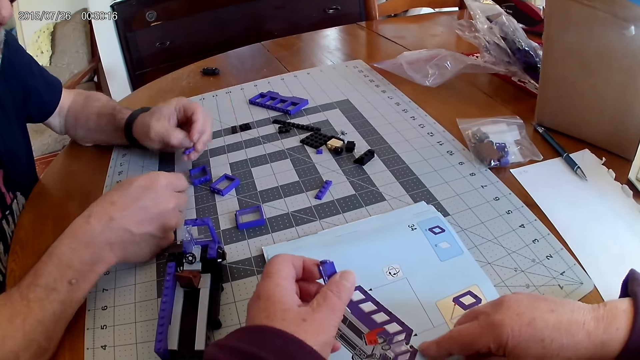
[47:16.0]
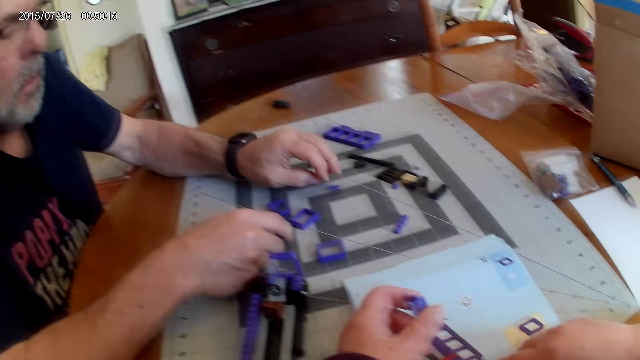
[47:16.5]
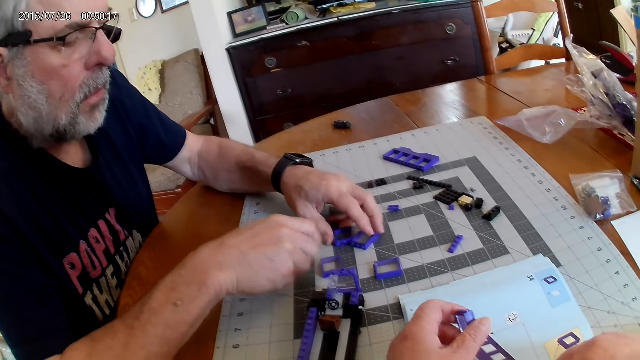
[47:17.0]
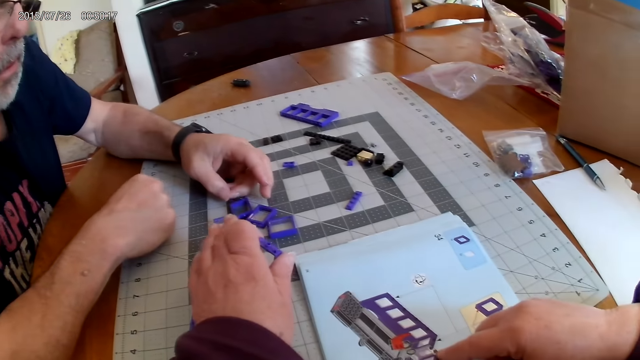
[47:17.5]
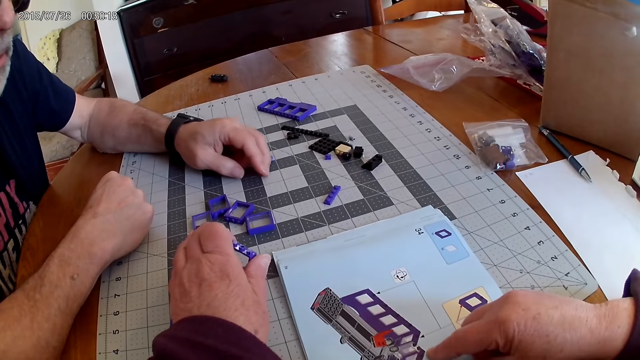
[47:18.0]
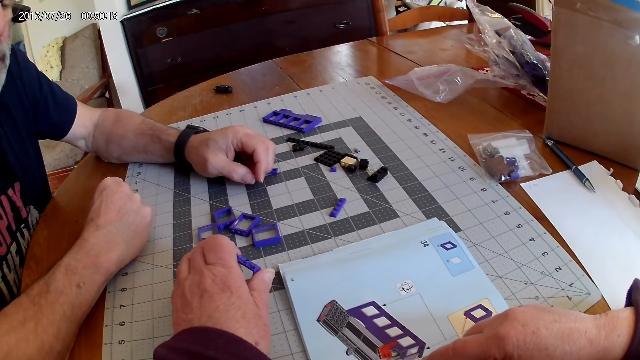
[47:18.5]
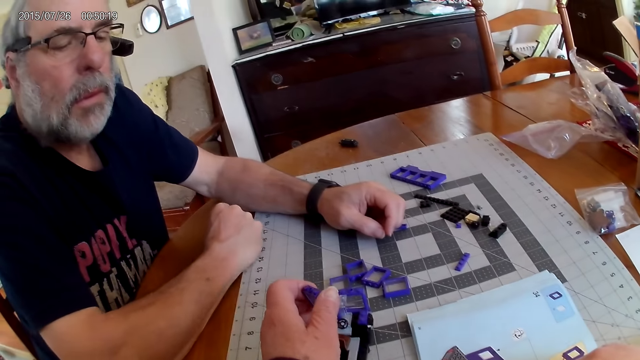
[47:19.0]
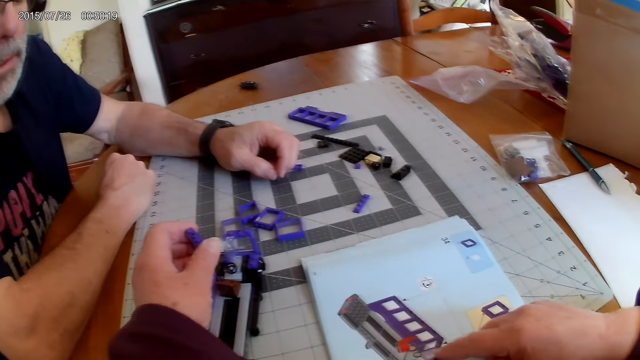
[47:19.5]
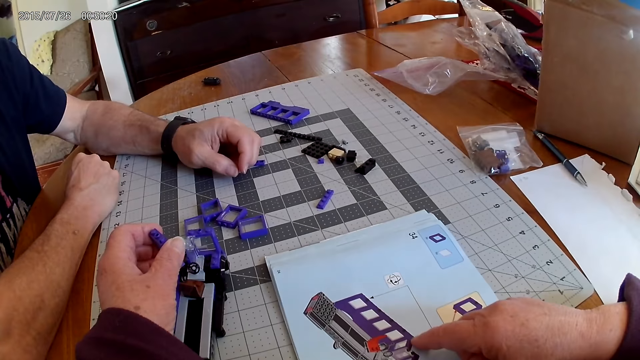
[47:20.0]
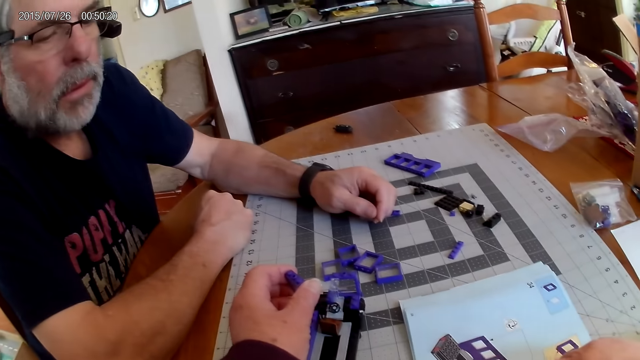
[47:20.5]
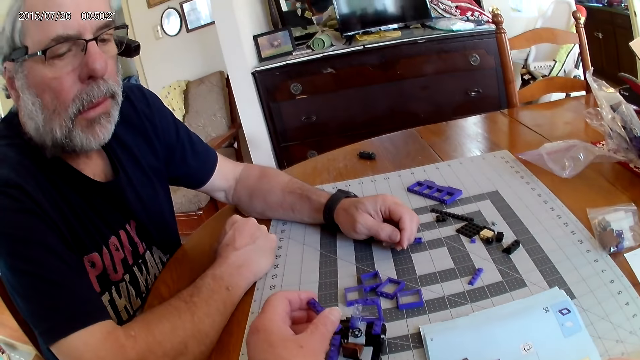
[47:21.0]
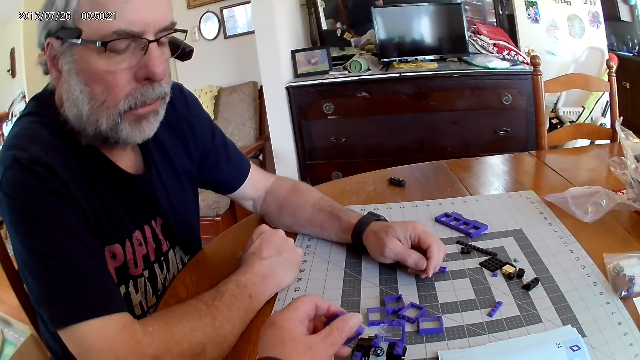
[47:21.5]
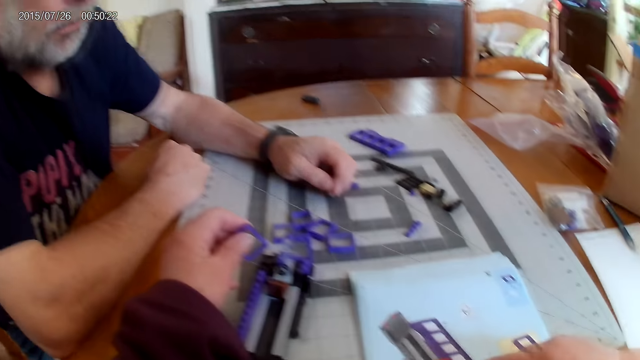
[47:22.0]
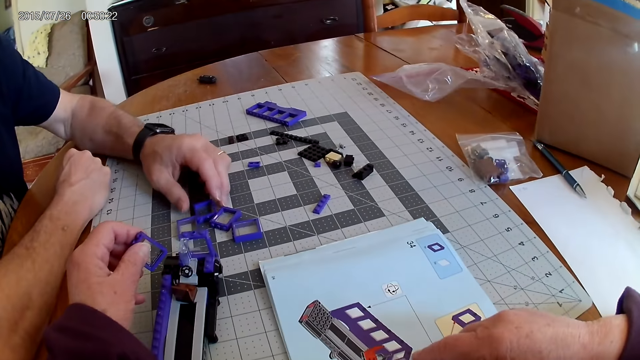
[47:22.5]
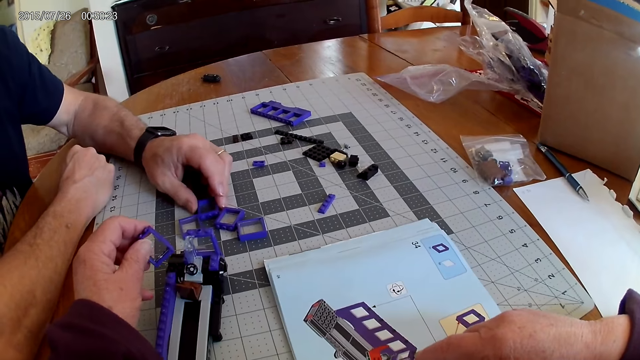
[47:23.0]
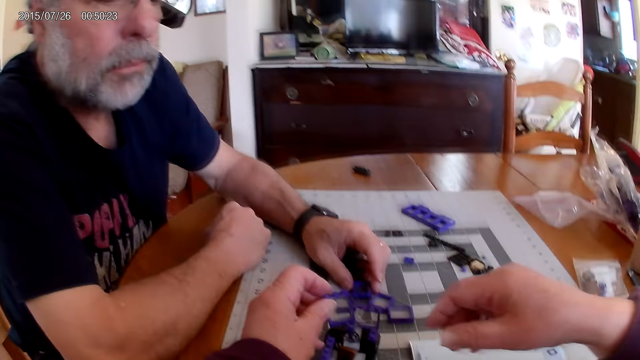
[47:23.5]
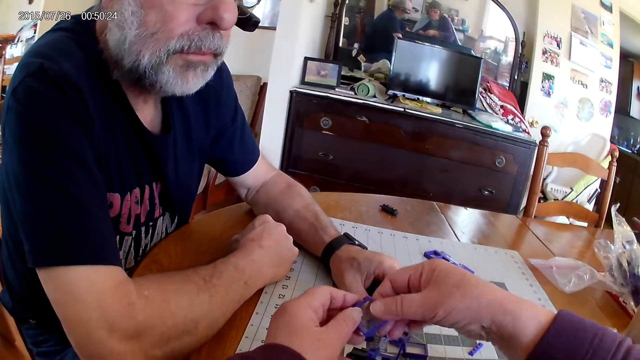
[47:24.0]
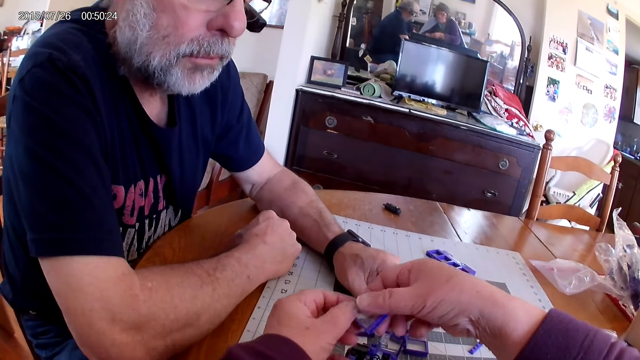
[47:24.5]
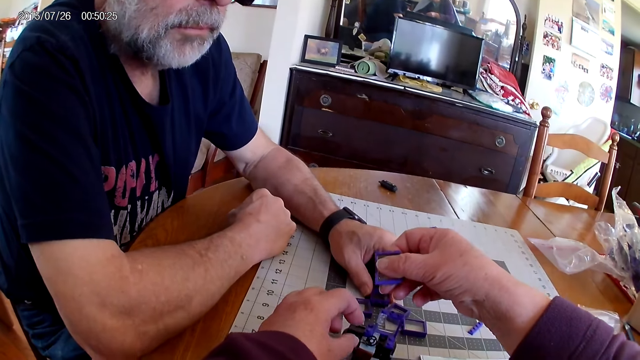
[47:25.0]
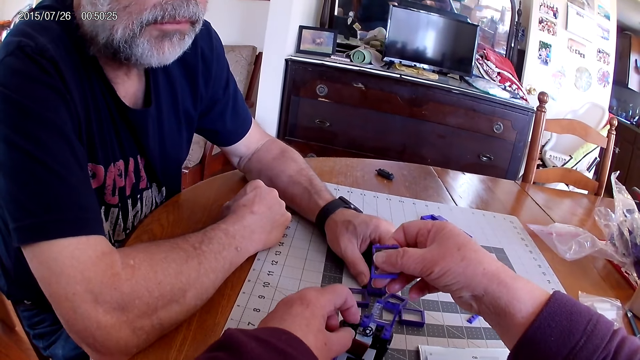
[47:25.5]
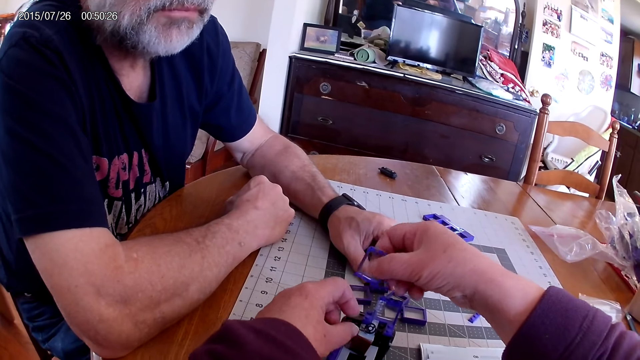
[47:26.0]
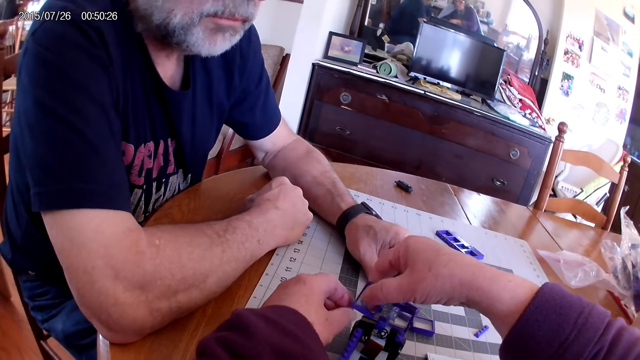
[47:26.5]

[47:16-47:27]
The camera wearer looks at the picture on the manual. A man puts a piece of Lego on the table. The camera wearer looks around. The man moves pieces of Lego on the table. The camera wearer holds a piece of Lego on the table. They look at the pieces. They look around. The man holds a piece of Lego on the table. The camera wearer touches a piece with both hands. They hold the piece of Lego. They hold a Lego structure on the table.

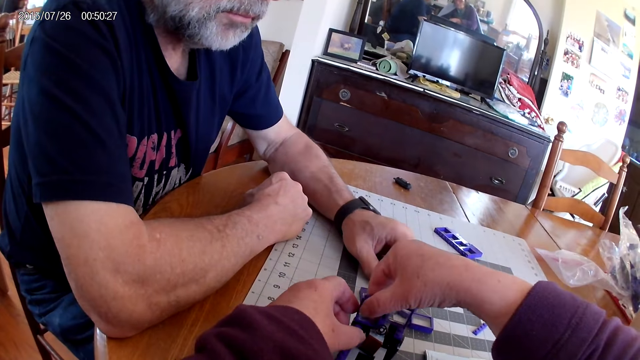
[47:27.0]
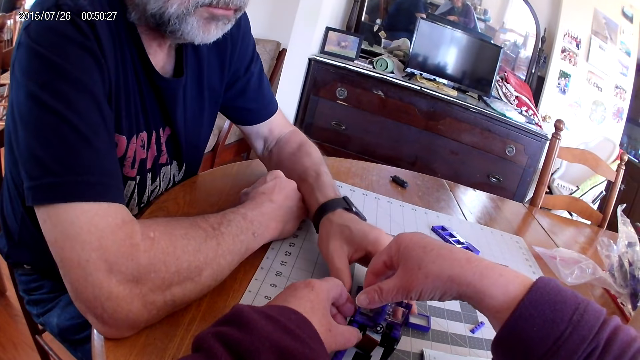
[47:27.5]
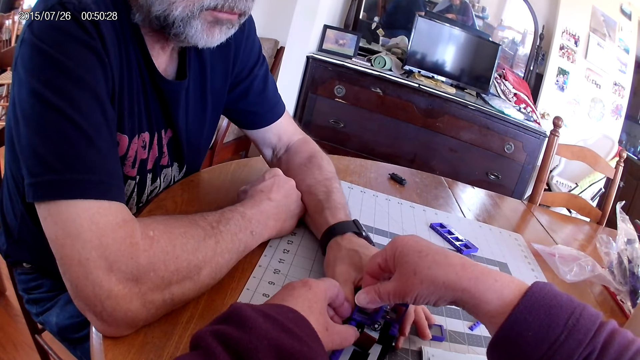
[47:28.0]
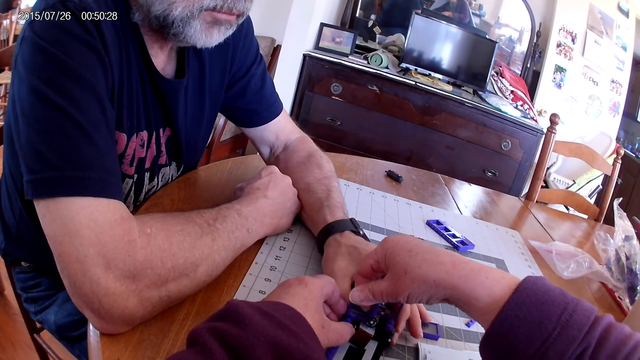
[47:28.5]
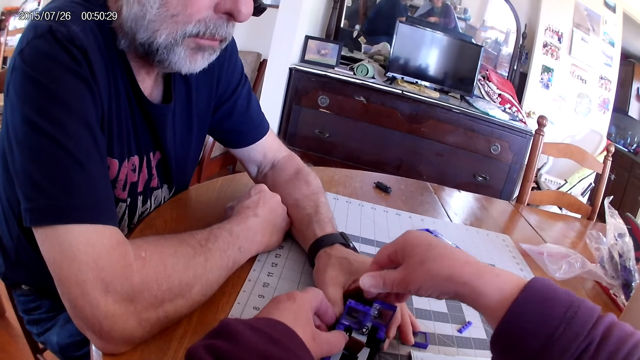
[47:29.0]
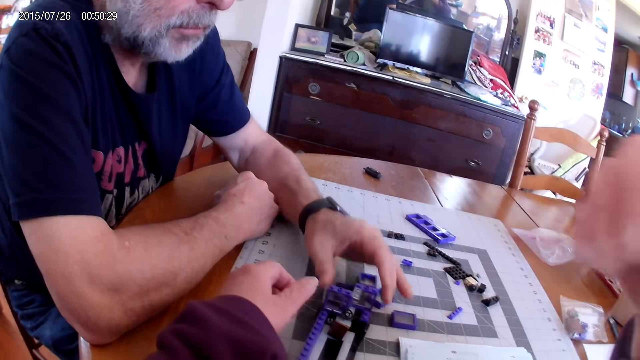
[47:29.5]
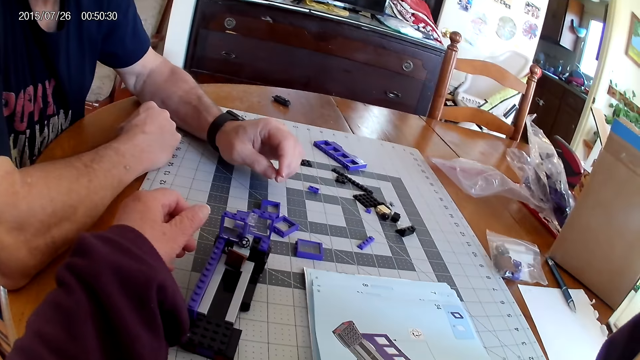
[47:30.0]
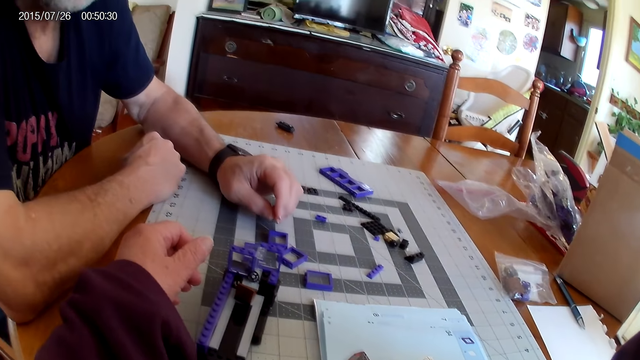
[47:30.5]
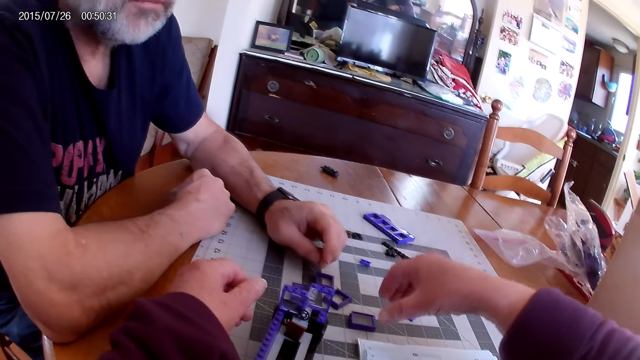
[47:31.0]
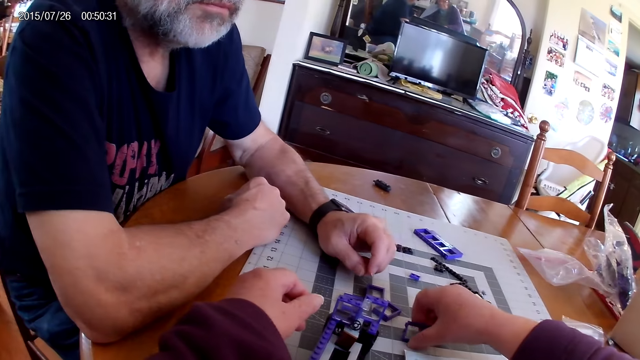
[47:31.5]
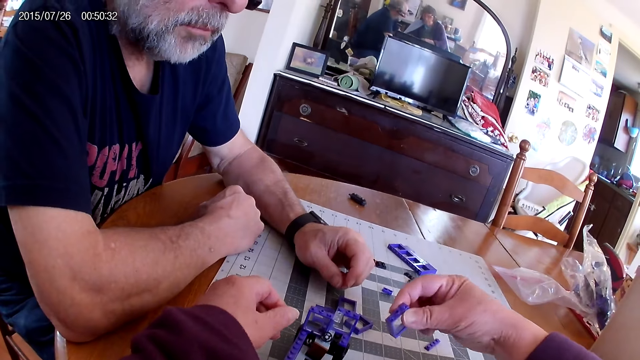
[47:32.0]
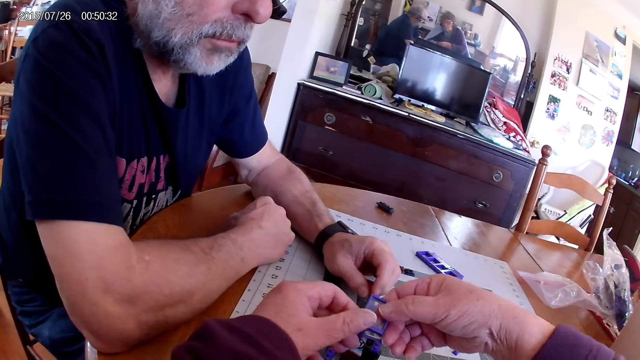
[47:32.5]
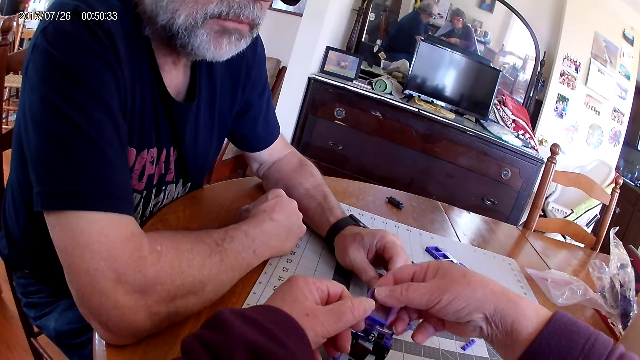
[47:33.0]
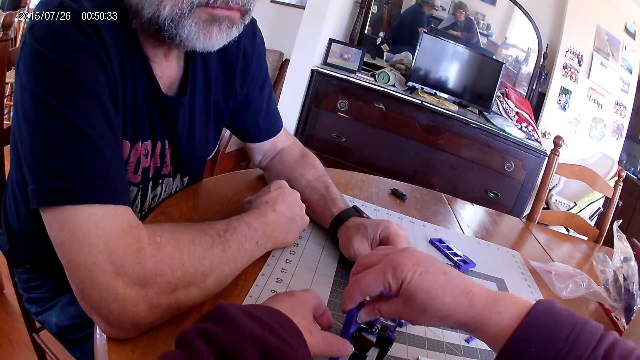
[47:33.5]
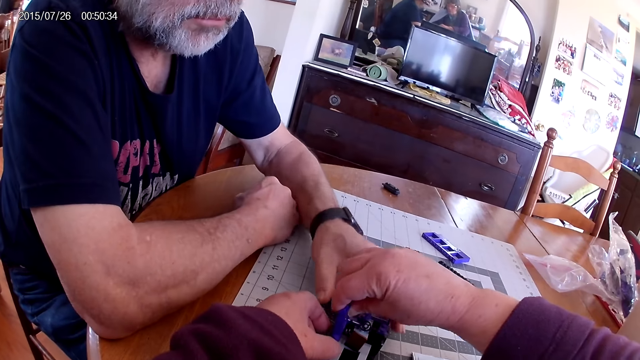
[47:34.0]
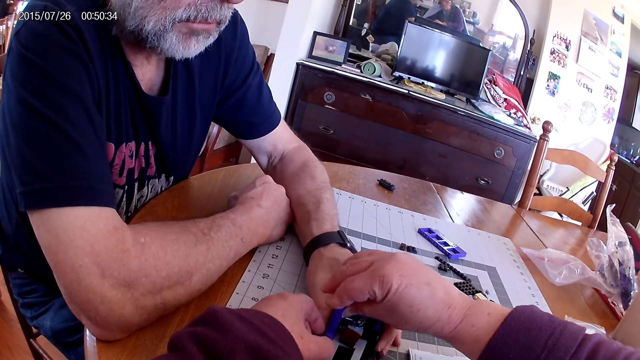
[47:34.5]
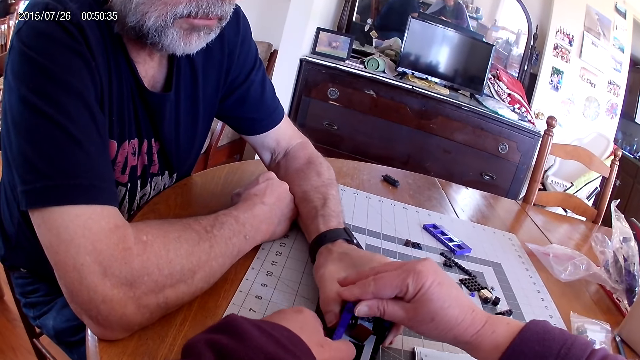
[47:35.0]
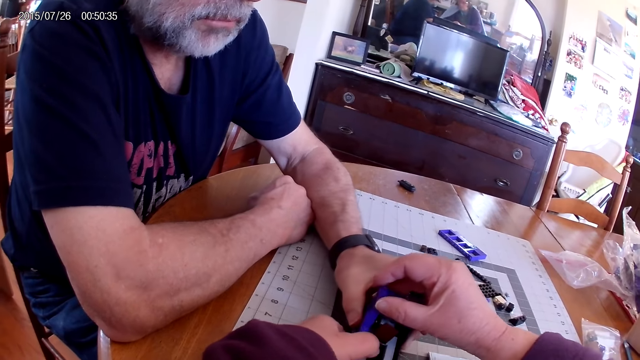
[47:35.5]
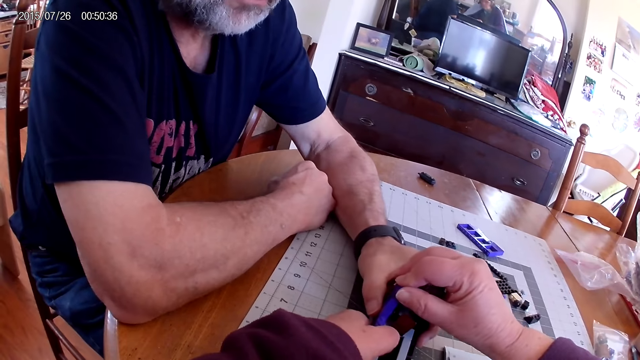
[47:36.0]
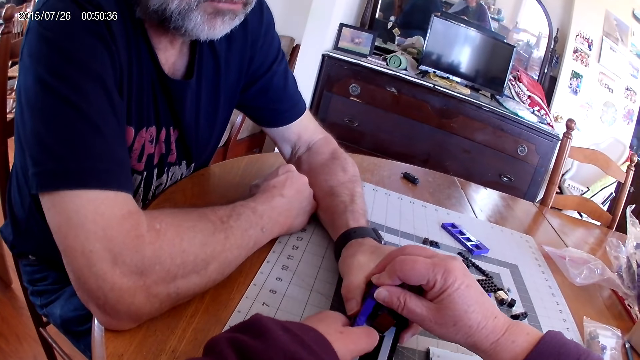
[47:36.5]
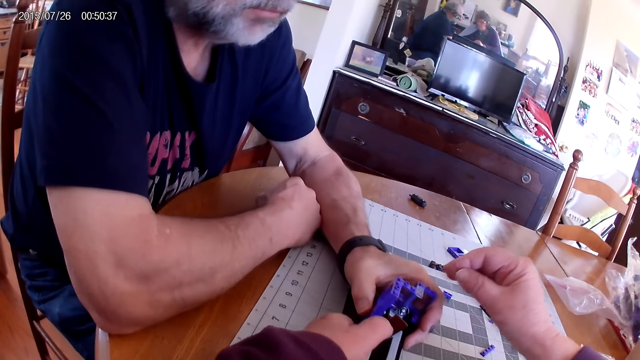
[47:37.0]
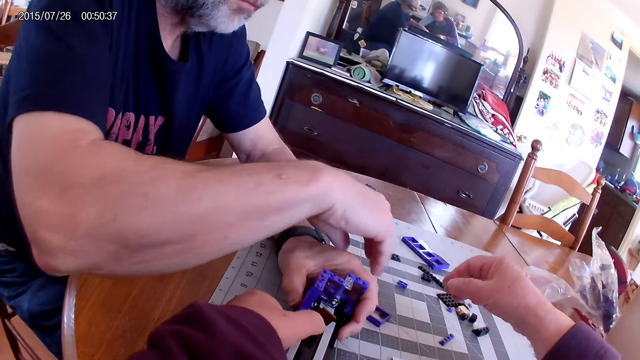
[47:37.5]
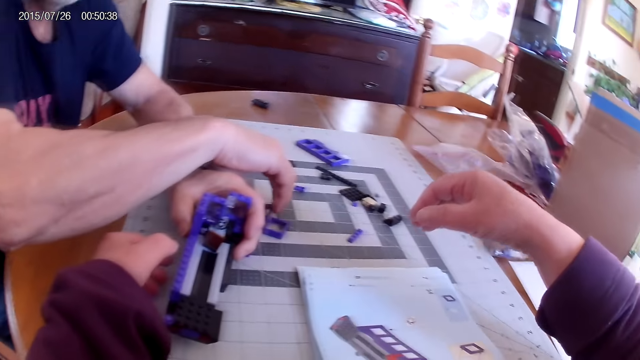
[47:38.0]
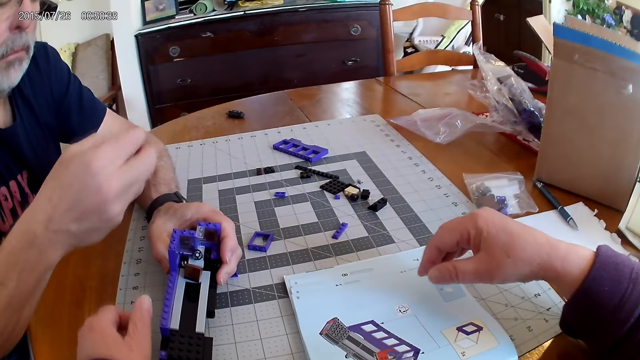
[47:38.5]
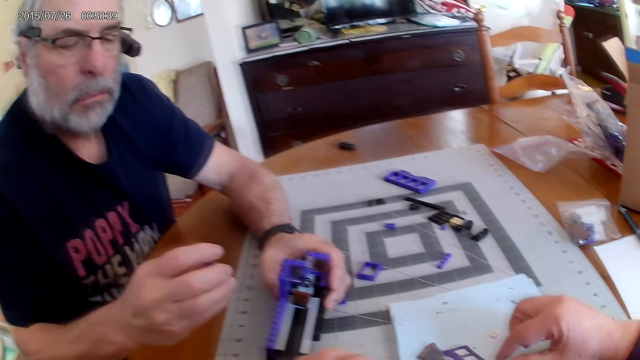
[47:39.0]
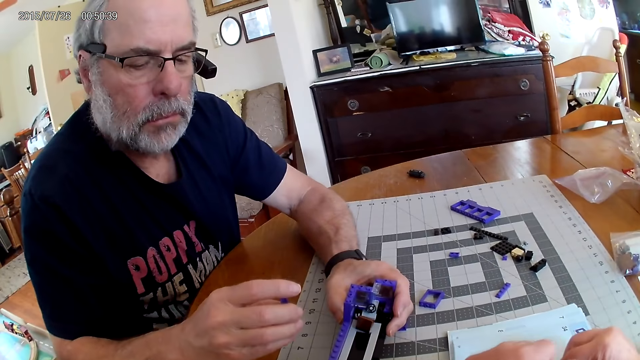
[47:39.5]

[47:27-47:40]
The camera wearer fixes a Lego structure on the table. A man holds the Lego structure on the table. The camera wearer moves a hand. The man moves a hand. The camera wearer looks around, moves a hand and picks up a piece of Lego on the table. They hold the piece of Lego. They fix the Lego structure on the table. The man holds the Lego structure. The camera wearer moves around. The man picks up a piece of Lego on the table and looks at the piece of Lego.
